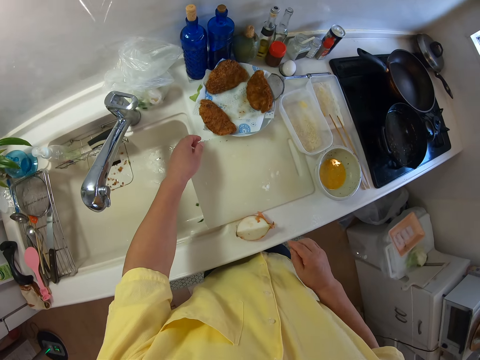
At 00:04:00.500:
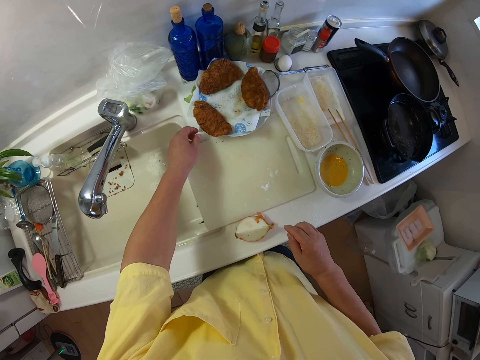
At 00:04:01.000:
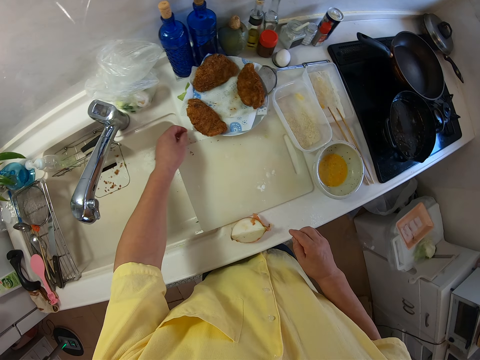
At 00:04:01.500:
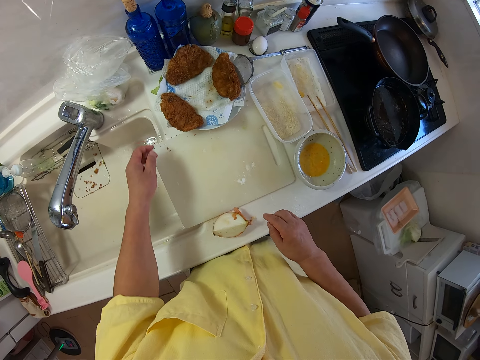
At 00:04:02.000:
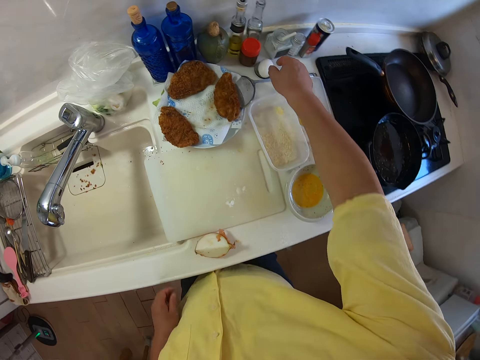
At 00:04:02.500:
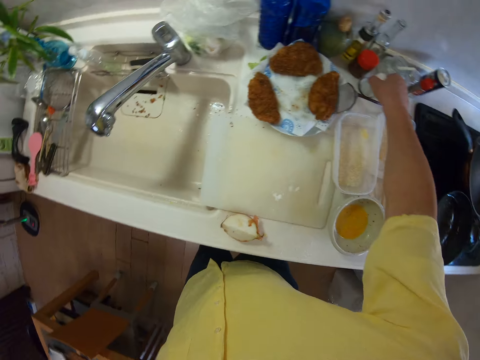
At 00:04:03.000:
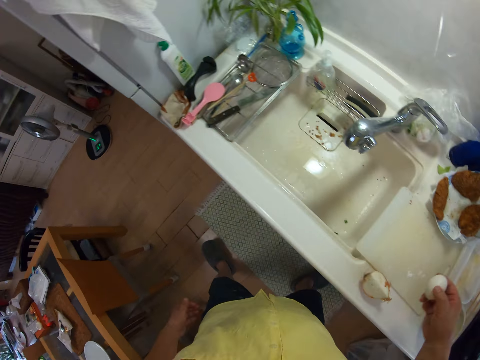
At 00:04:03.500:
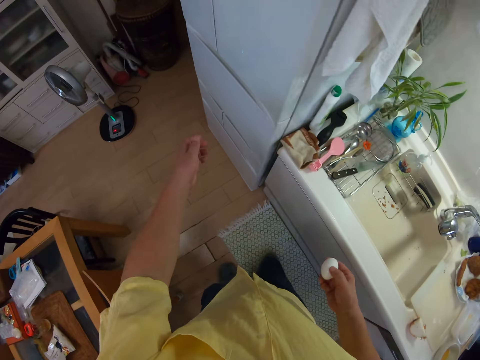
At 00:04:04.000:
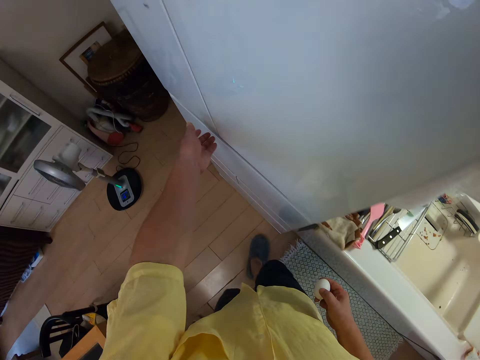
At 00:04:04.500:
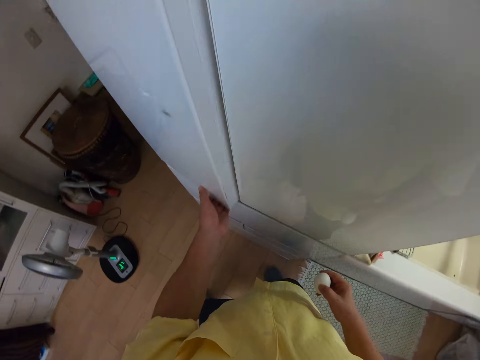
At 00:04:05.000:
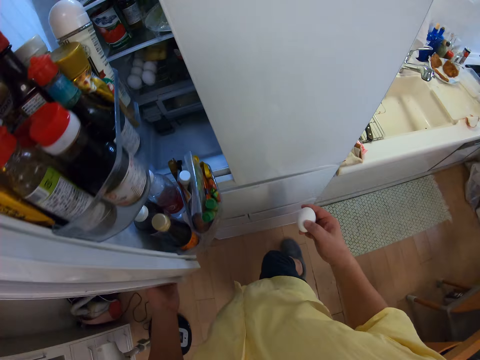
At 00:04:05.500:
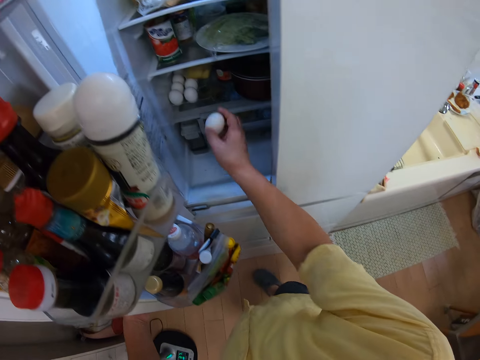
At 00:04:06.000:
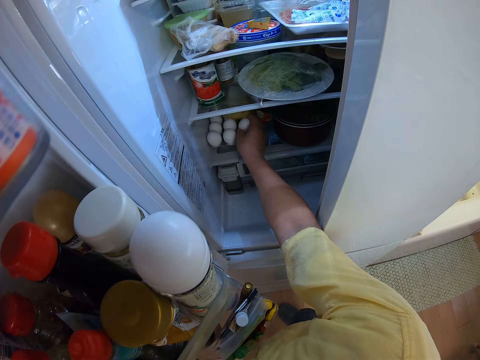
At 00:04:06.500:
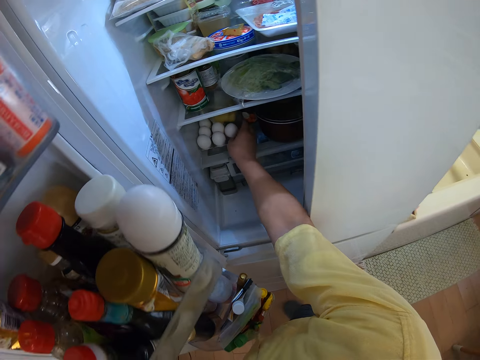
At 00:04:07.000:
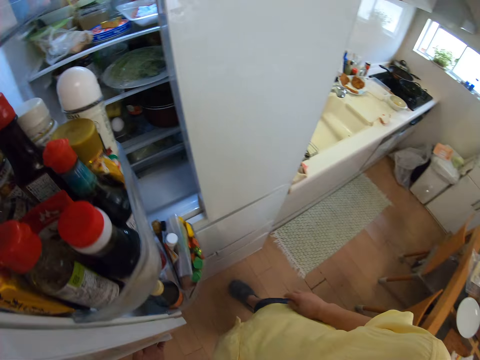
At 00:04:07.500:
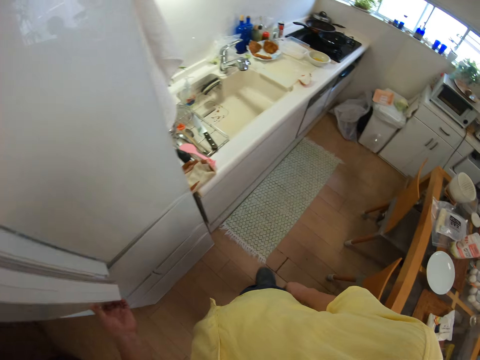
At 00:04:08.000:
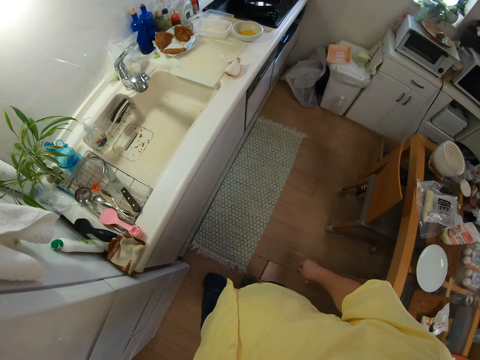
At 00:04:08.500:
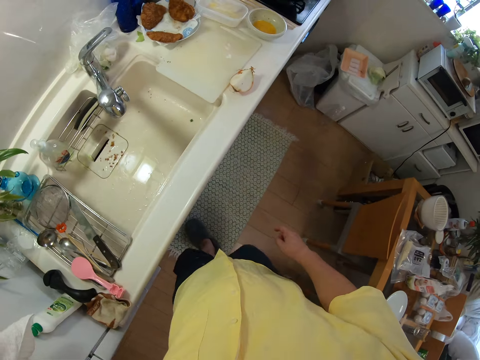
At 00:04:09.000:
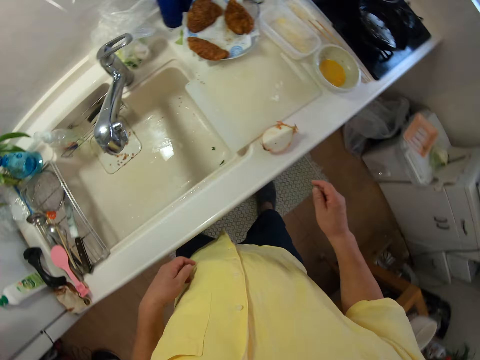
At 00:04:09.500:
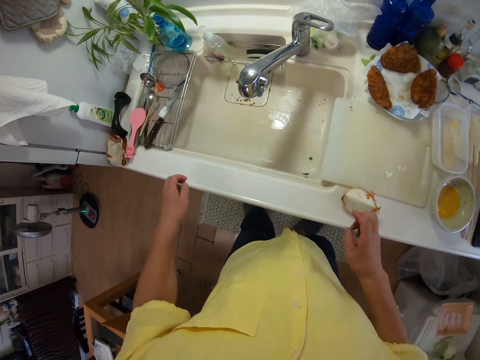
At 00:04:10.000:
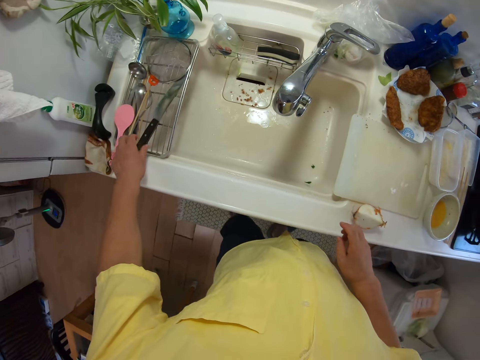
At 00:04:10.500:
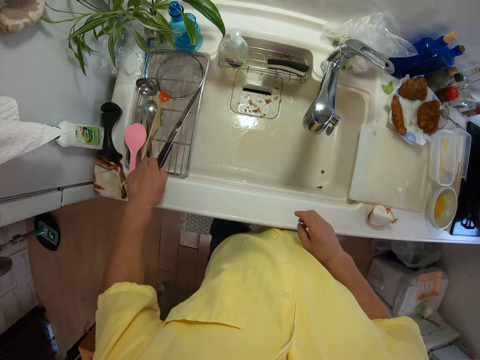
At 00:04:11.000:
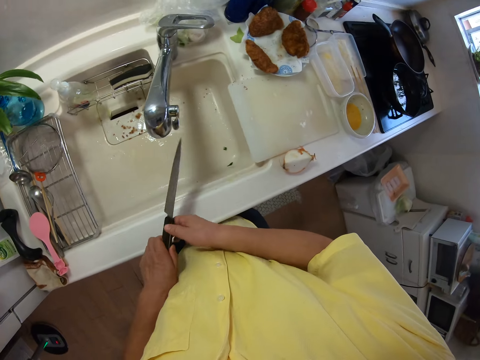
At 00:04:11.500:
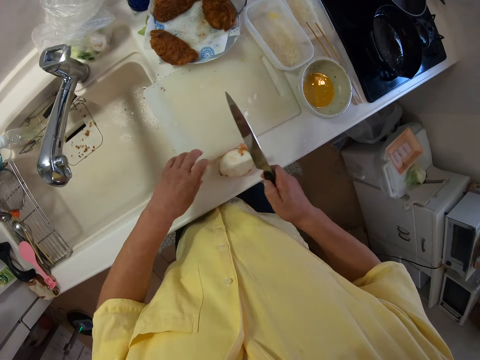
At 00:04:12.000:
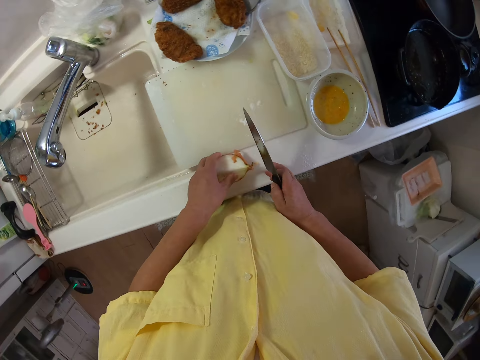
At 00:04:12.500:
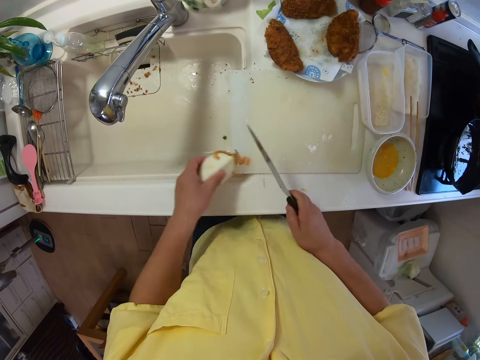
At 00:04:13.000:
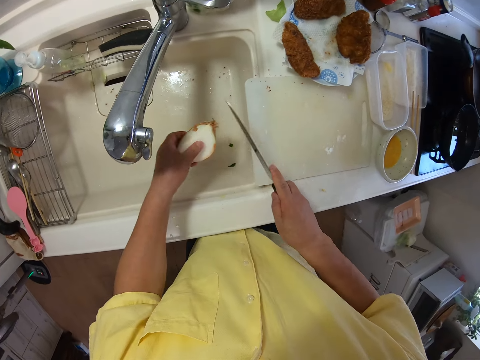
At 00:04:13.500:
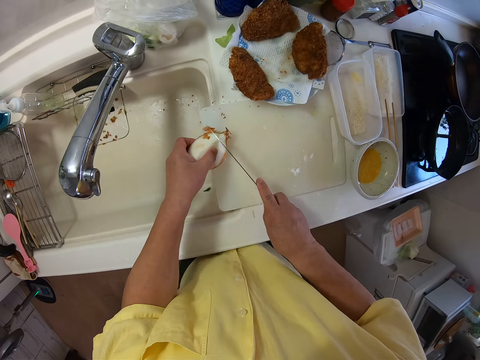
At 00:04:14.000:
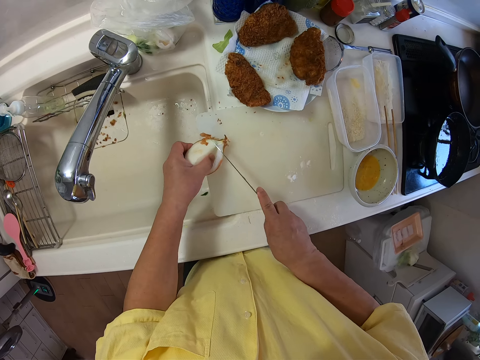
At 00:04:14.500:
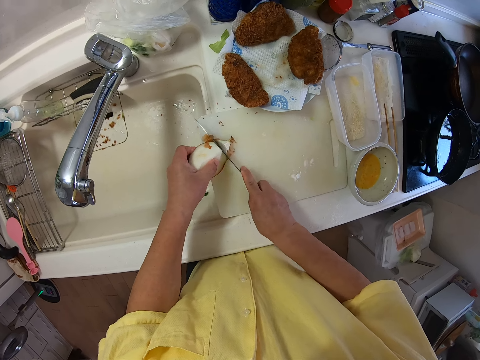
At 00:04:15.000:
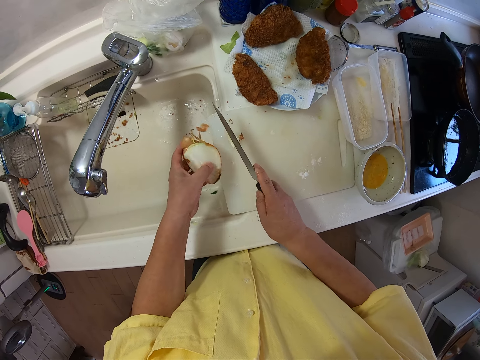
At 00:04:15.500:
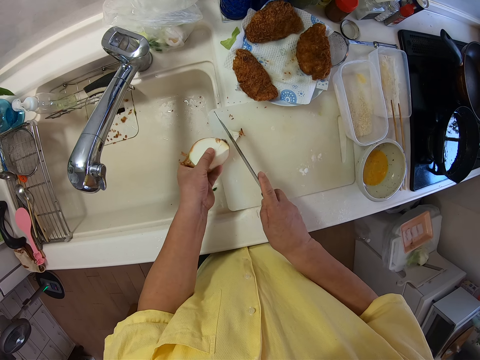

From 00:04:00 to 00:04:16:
The camera wearer picks up an egg from the table with his right hand. He opens the fridge with his left hand. He places the egg in his right hand into a crate inside the fridge. He closes the fridge with his left hand. He picks up a knife from a rack with his left hand. He passes the knife from his left hand to his right hand. He picks up the vegetable from the top of the sink with his left hand. He places the vegetable on the cutting board on the sink. He cuts the vegetable on the cutting board with the knife in his right hand.

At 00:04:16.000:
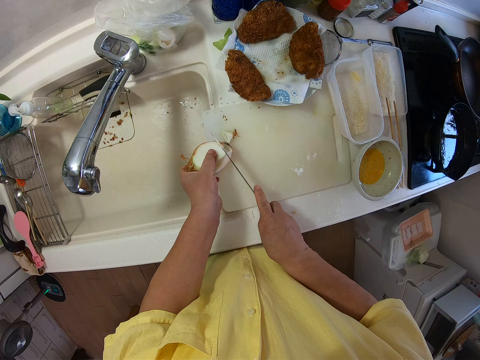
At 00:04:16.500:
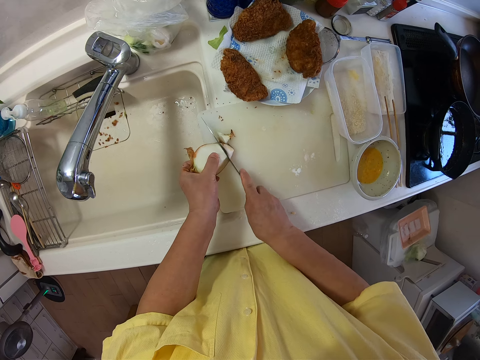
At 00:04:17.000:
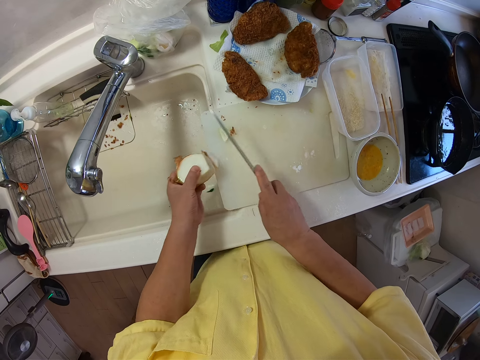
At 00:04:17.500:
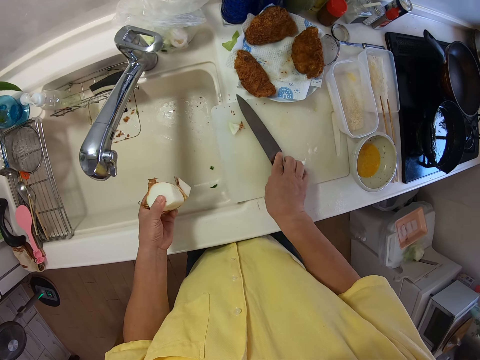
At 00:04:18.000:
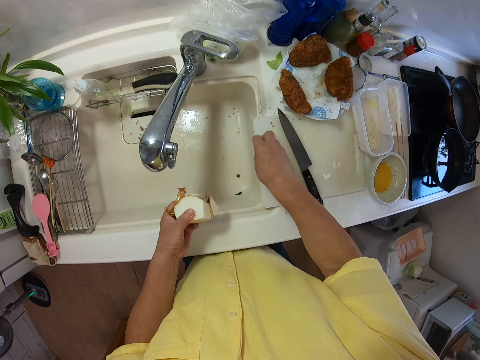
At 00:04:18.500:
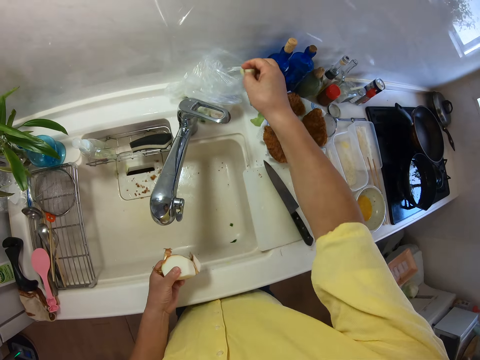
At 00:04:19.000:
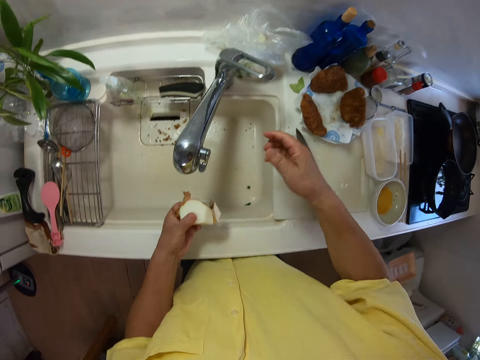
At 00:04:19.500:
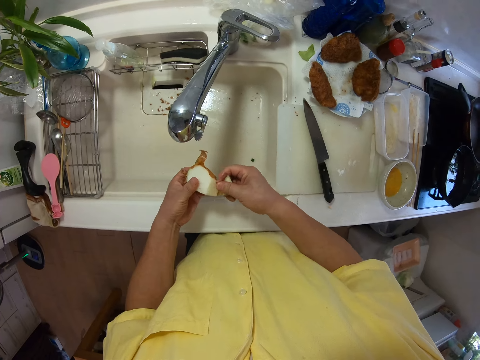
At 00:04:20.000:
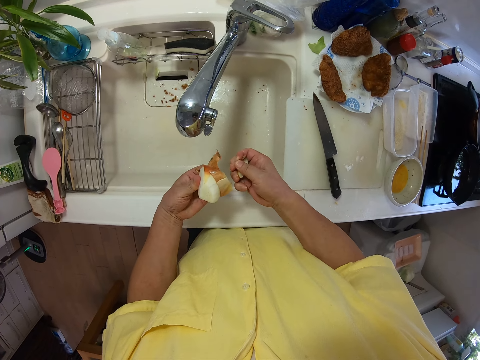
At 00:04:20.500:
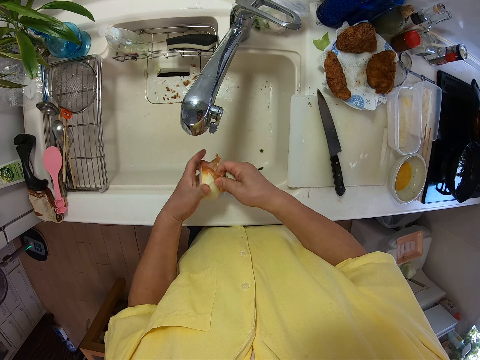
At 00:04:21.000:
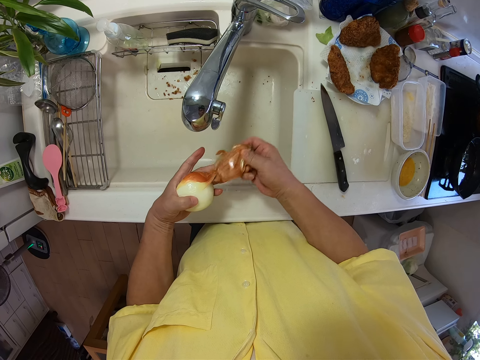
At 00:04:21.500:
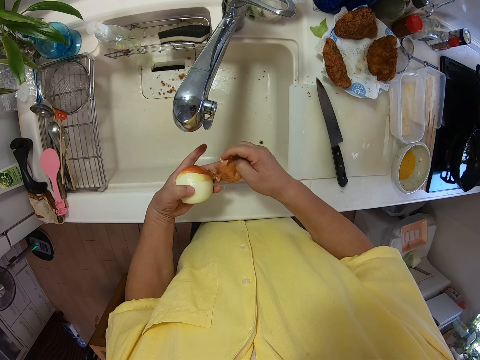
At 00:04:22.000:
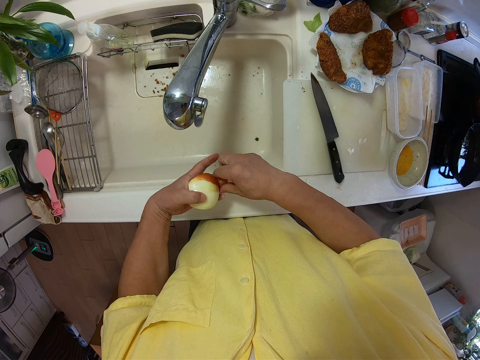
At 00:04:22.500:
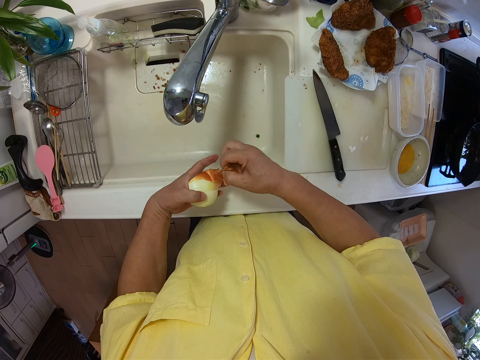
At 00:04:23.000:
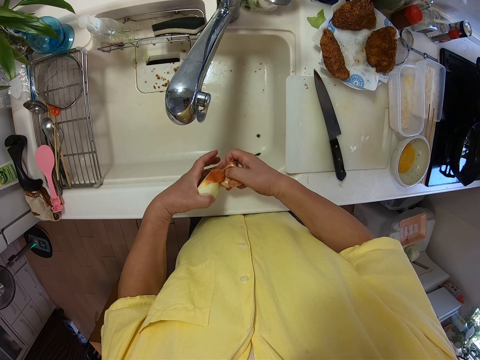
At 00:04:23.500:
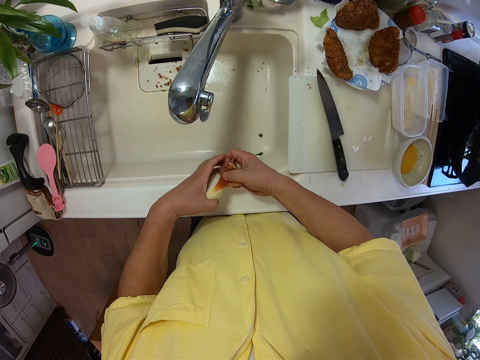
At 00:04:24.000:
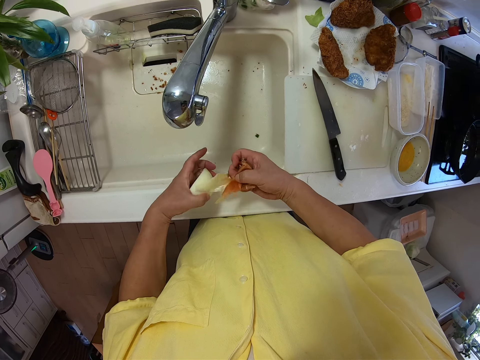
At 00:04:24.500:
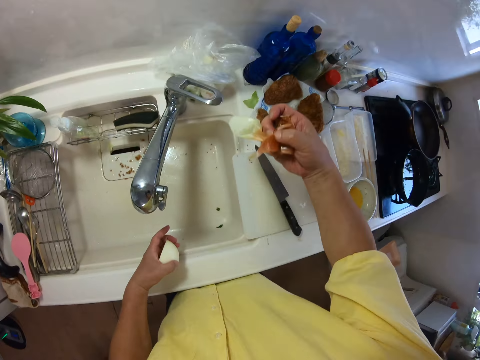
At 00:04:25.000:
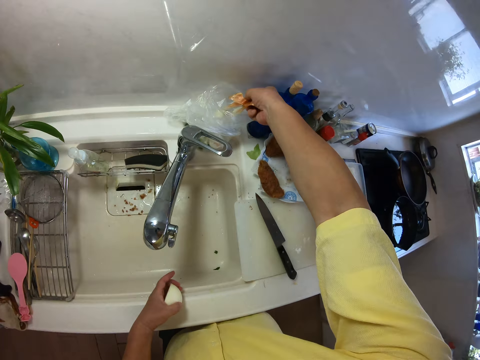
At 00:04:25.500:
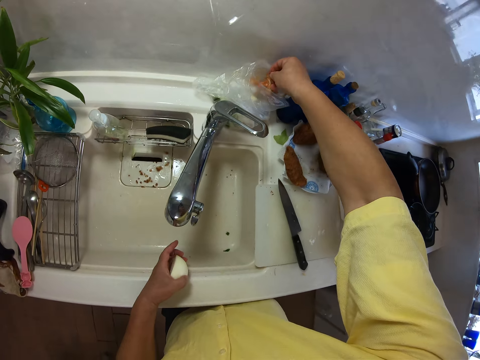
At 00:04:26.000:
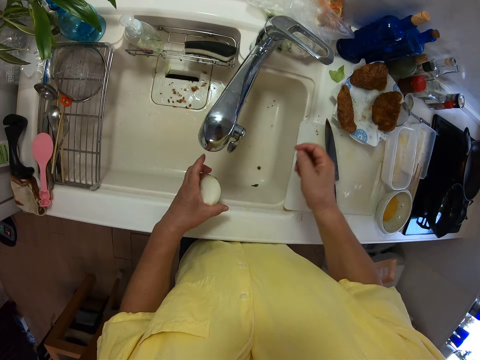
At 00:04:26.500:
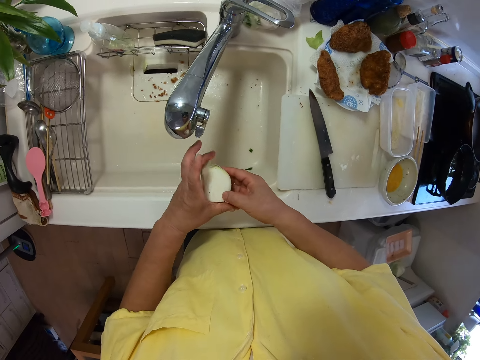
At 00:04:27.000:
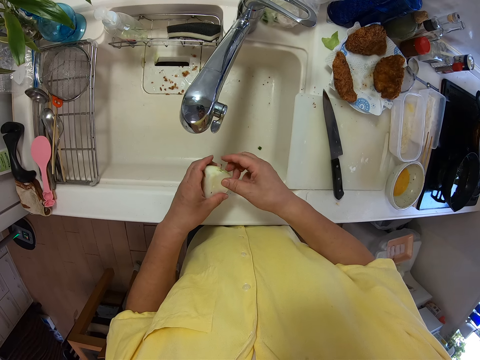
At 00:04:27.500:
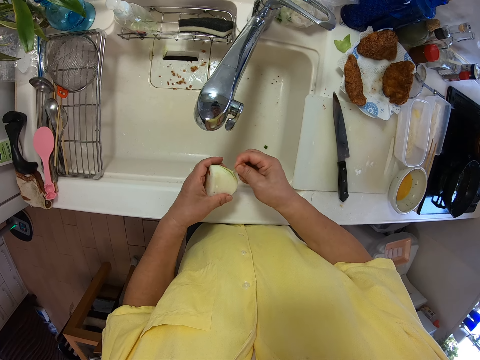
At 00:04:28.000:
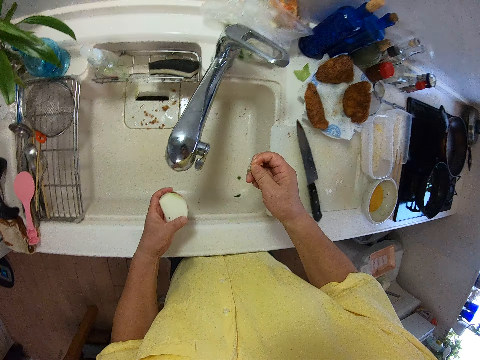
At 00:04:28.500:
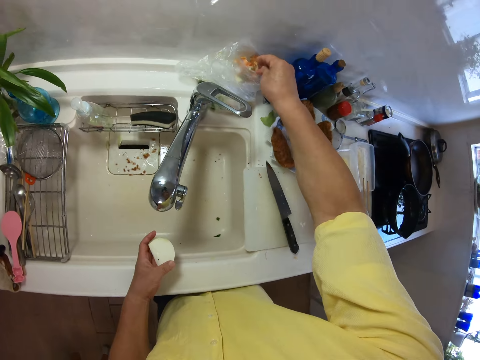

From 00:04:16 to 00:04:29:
The camera wearer cuts the turnip. He places the knife on the cutting board. He picks up the peel of the vegetable from the cutting board with his right hand. He drops the peel of the vegetable in his right hand into the trash on the sink. He peels off the skin on the vegetable with his right hand. He drops the peel of the vegetable in his right hand into the trash on the sink.
